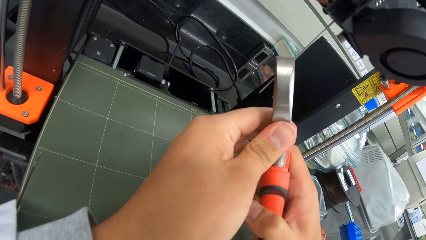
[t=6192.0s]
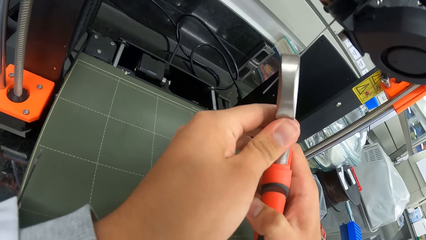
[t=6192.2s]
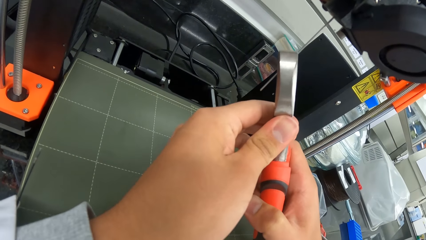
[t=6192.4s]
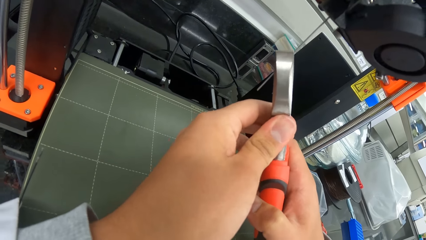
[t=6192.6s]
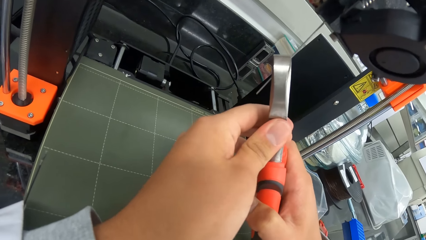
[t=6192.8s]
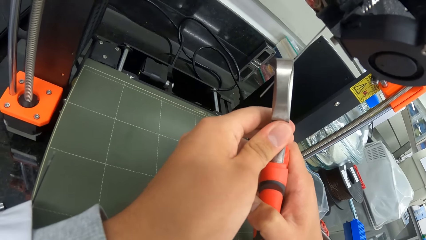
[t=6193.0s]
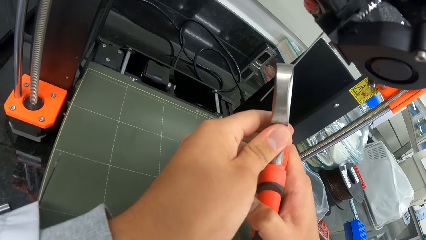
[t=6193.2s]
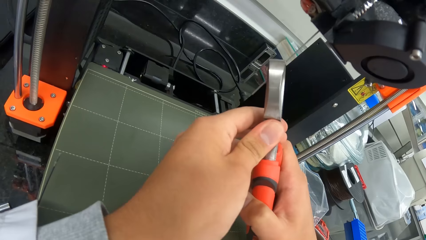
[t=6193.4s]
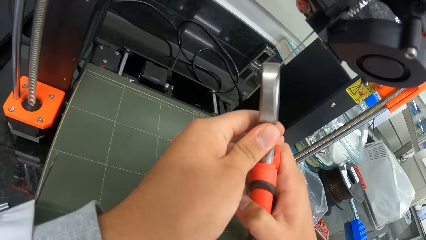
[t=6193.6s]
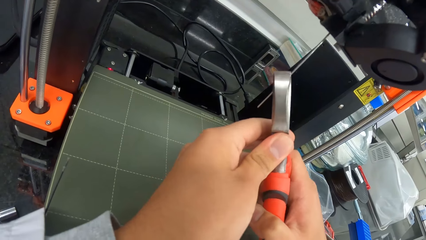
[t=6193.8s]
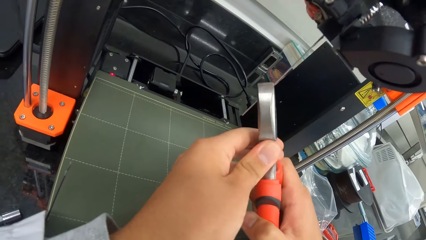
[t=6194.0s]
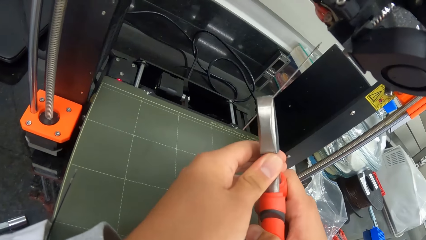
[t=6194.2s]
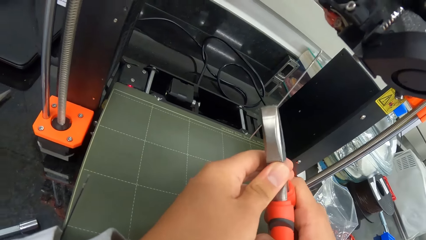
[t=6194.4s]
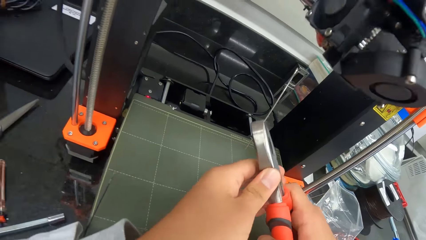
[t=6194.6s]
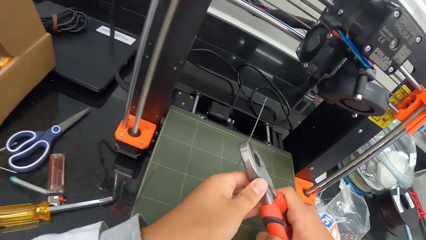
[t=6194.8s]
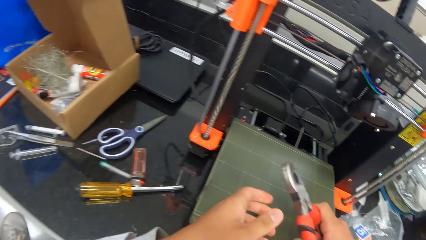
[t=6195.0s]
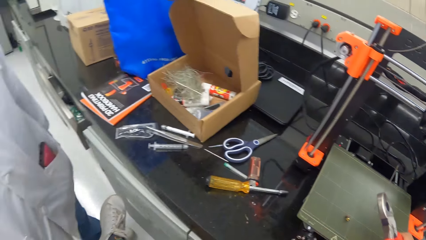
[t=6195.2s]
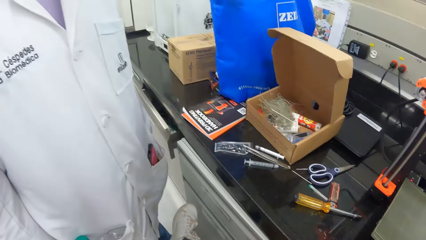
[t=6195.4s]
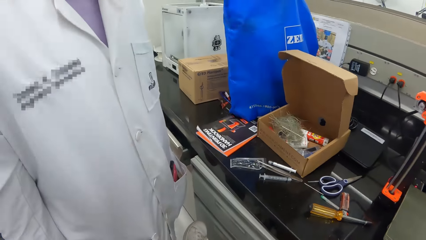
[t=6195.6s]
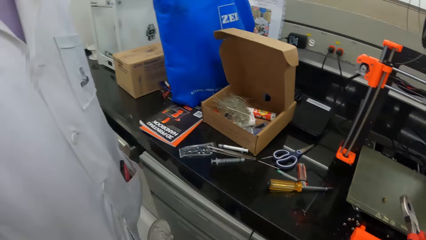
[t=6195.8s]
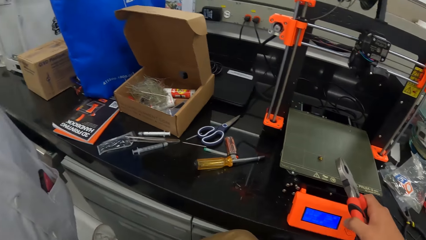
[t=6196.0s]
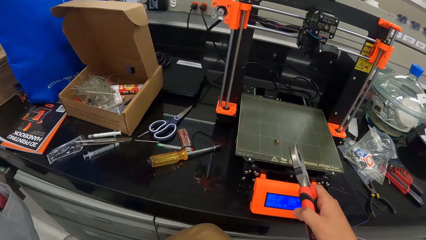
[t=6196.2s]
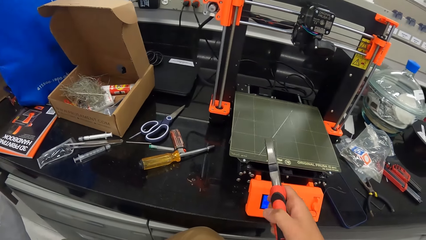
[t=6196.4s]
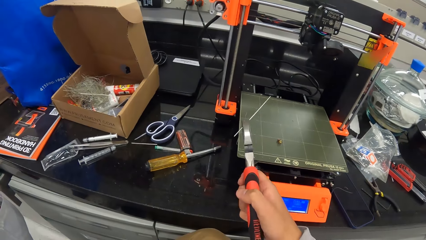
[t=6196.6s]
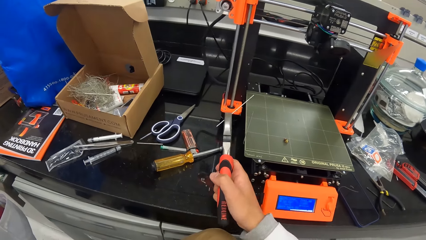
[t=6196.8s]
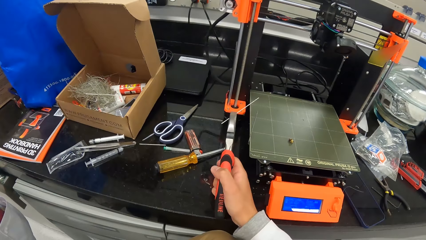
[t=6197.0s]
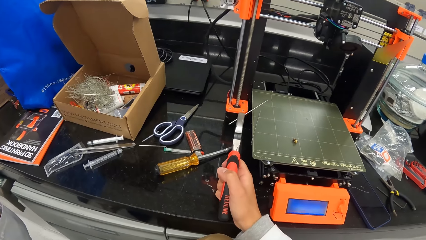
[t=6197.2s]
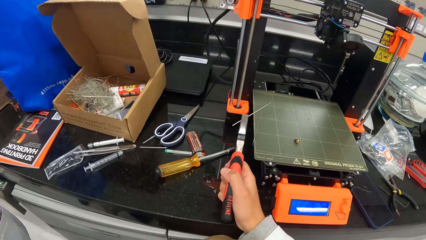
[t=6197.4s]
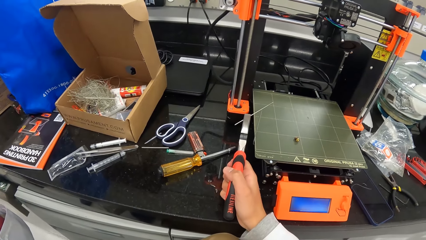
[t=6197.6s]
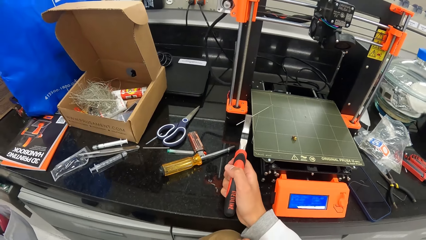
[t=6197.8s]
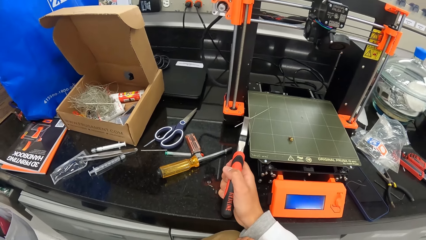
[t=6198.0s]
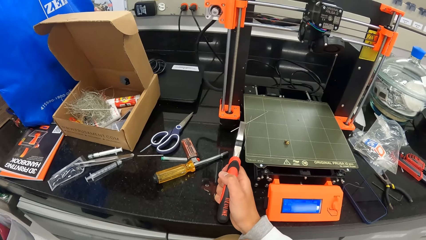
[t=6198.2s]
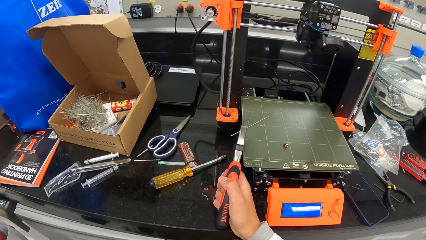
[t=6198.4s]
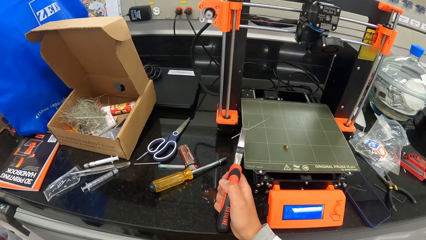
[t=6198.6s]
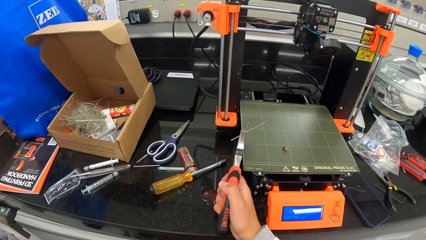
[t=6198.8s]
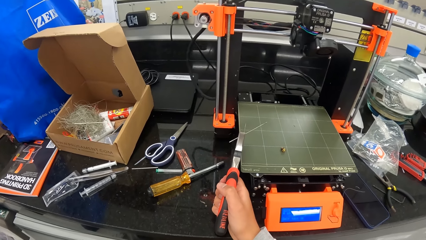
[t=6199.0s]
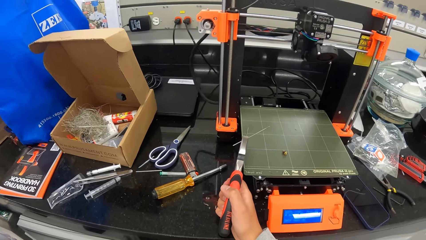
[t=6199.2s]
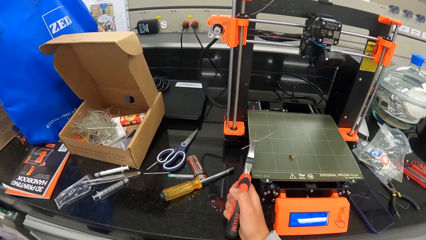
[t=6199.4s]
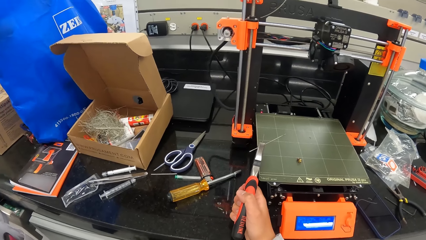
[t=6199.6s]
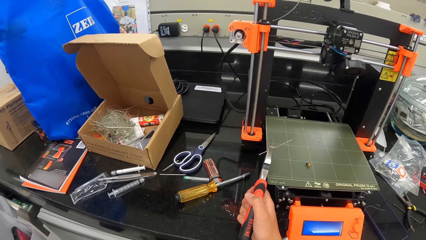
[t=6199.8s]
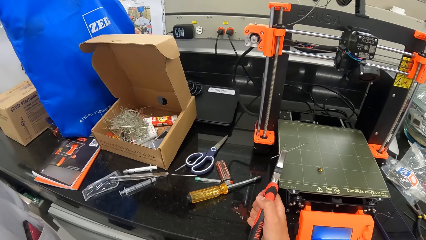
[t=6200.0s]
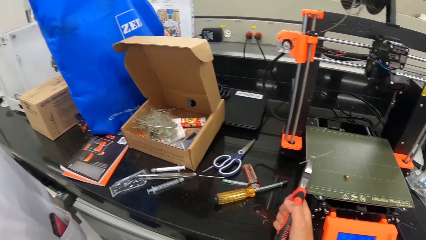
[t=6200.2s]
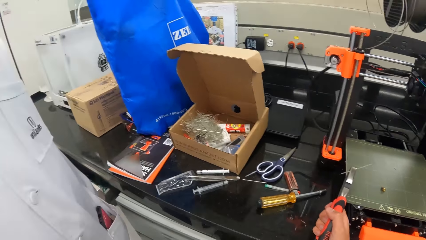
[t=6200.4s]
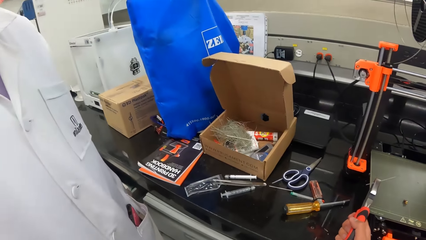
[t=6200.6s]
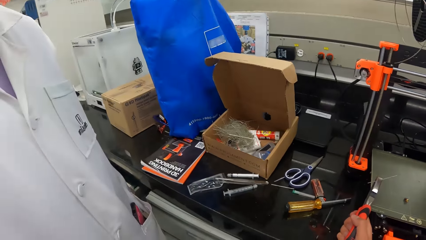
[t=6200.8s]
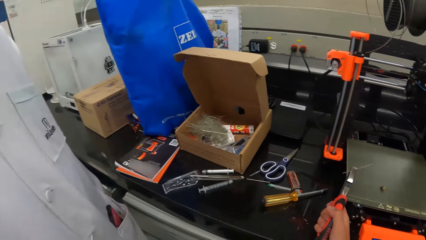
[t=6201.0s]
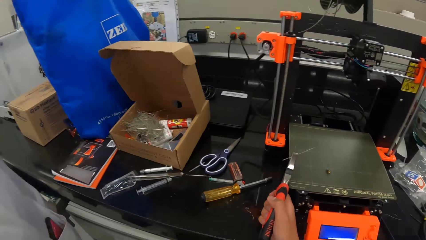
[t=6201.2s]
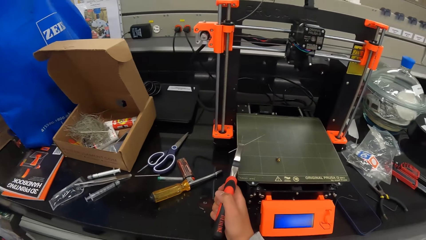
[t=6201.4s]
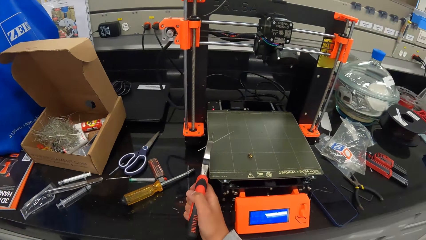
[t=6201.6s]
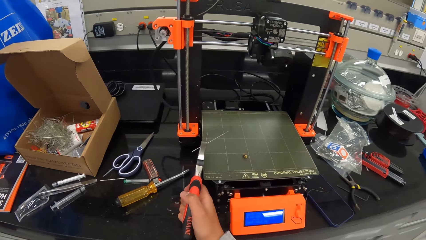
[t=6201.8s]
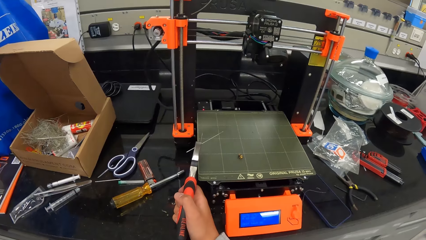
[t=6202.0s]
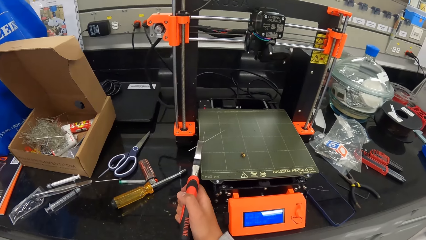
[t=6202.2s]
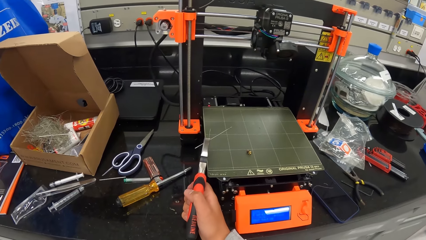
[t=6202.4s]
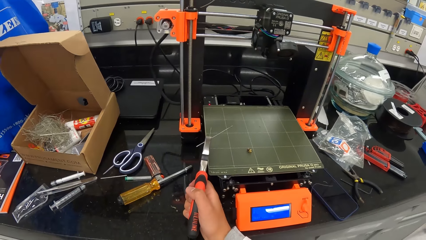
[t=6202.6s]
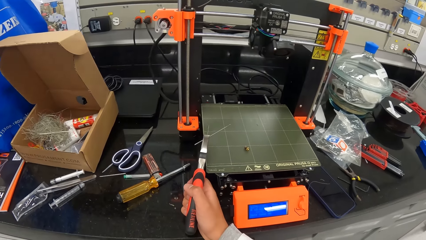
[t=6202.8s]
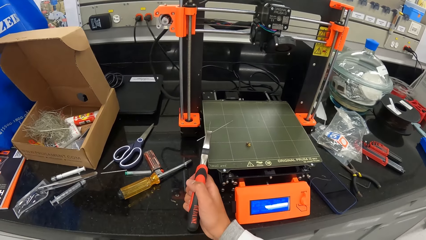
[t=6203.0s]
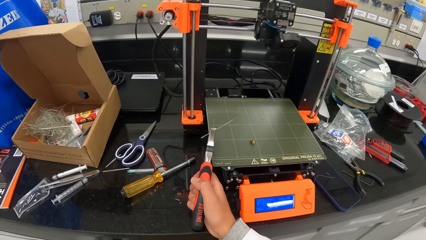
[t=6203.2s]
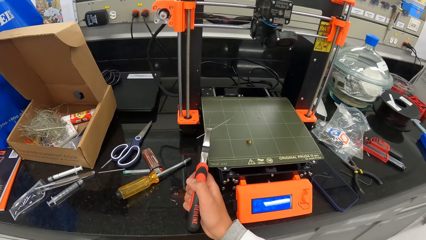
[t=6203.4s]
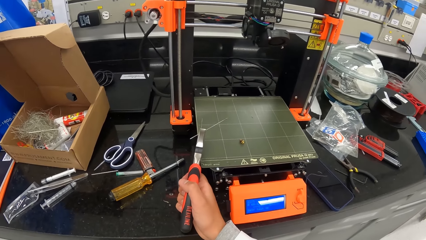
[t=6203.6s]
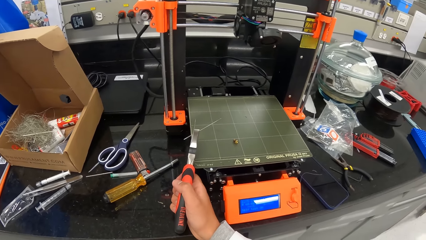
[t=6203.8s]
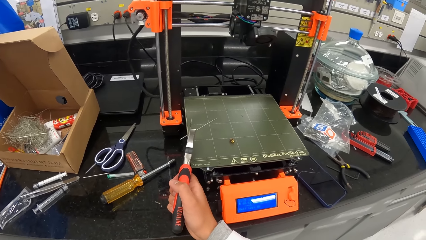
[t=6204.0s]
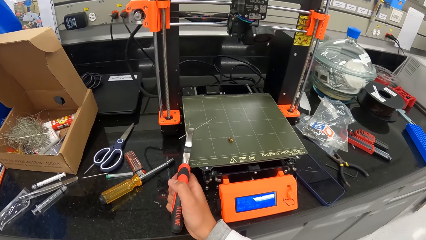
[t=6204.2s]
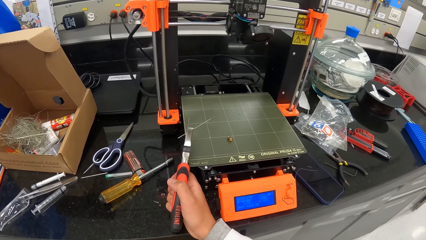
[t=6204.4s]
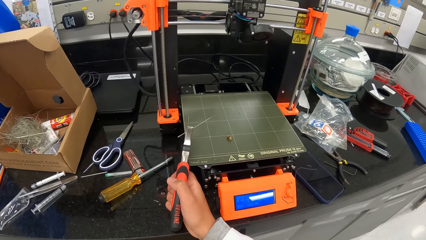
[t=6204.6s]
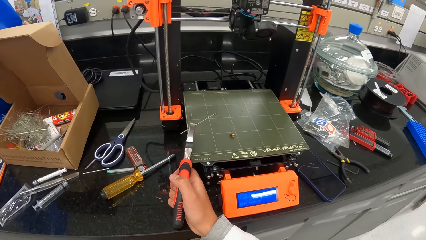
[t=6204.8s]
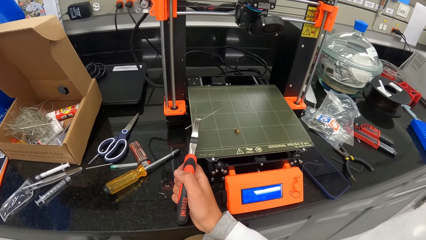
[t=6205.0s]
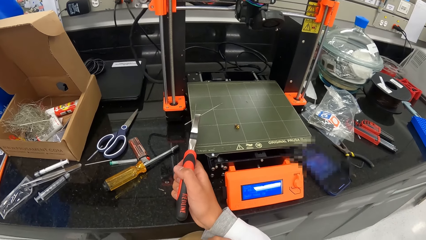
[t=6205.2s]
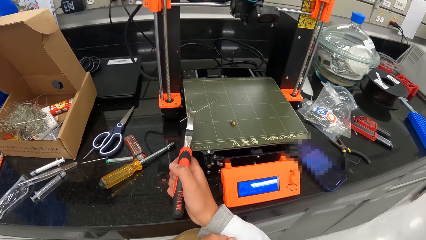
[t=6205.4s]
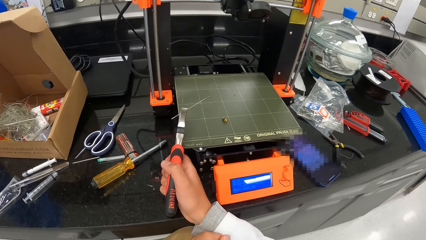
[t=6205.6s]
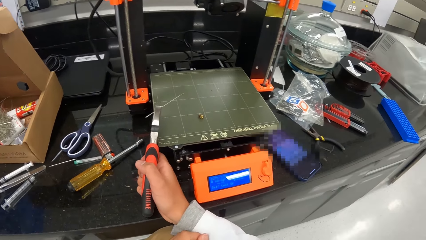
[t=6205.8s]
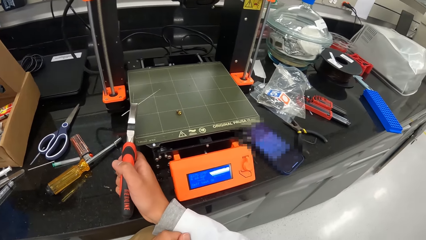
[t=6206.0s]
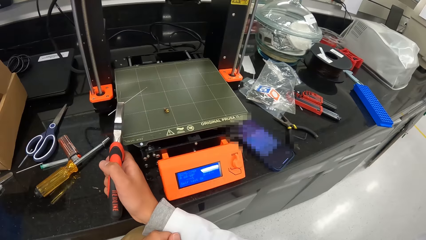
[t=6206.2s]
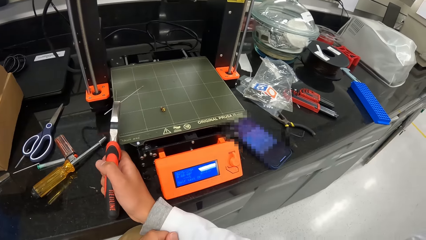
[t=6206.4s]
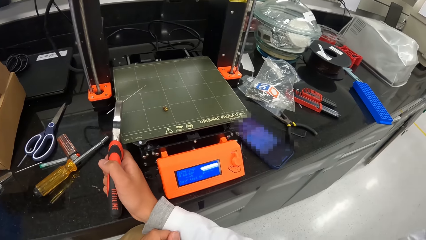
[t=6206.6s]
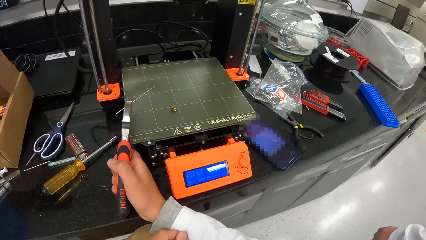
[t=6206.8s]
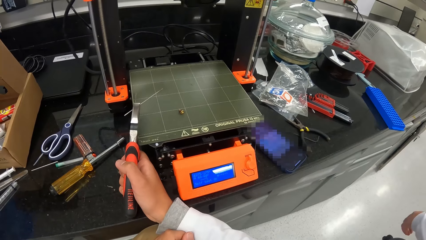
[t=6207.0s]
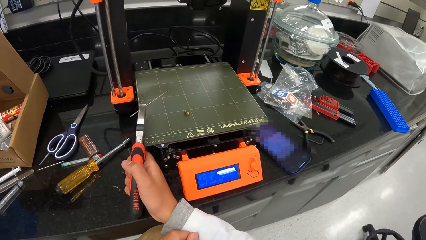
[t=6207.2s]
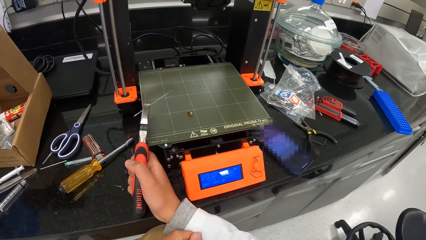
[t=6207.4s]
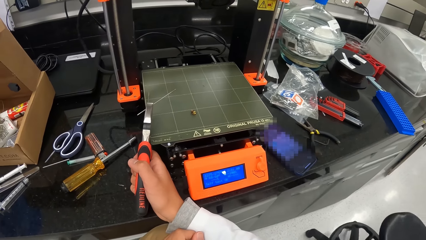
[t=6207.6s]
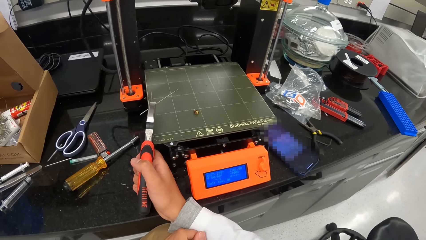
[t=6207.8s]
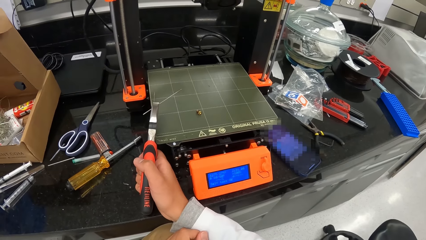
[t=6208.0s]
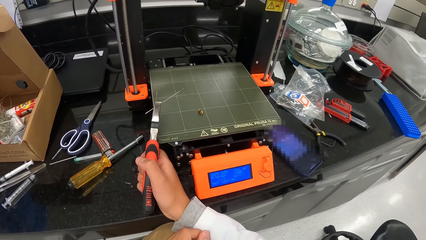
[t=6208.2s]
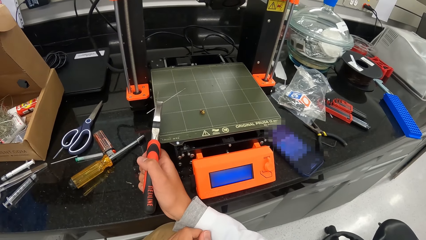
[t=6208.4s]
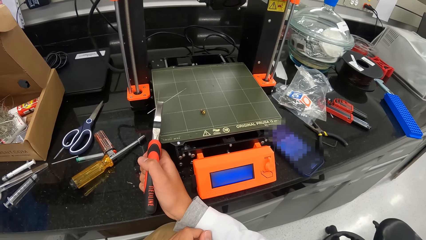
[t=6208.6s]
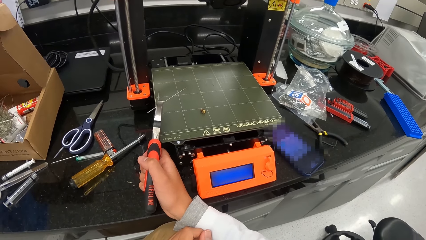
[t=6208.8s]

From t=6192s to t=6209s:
The camera wearer removes the iron rod from the printer with his hands. A man stands beside the camera wearer. The camera wearer puts the iron rod on the printer with his right hand. He looks around.
